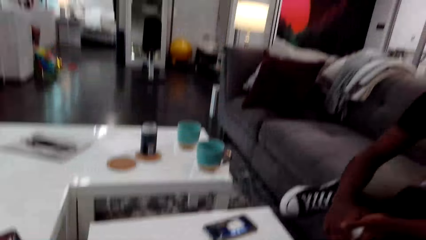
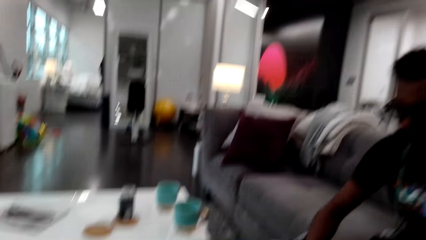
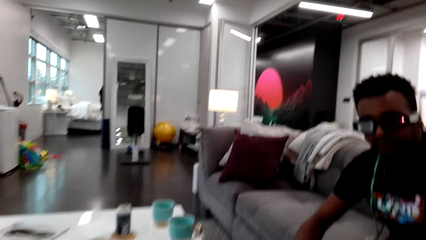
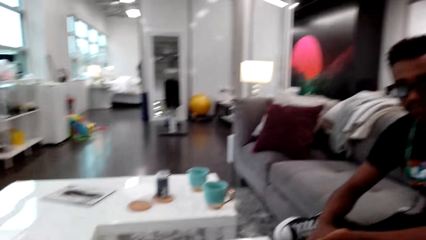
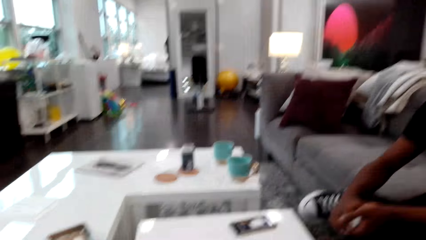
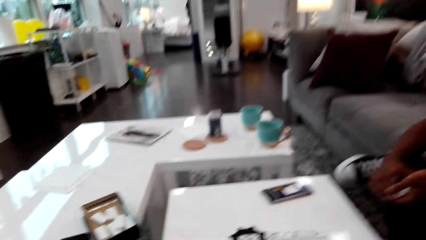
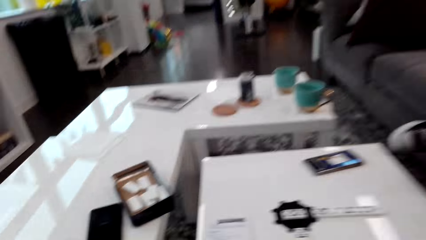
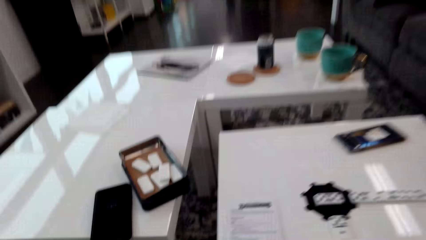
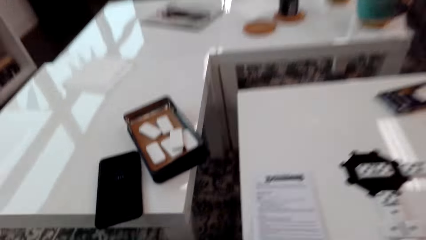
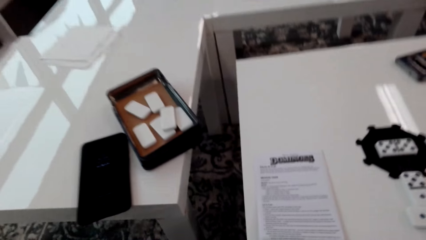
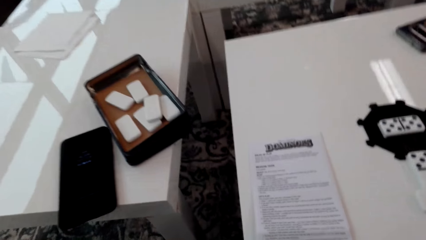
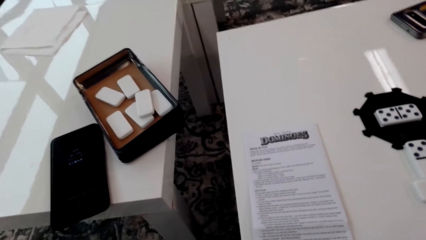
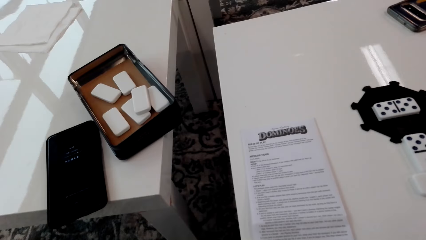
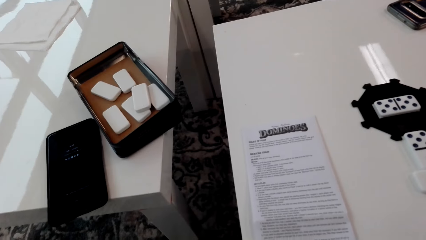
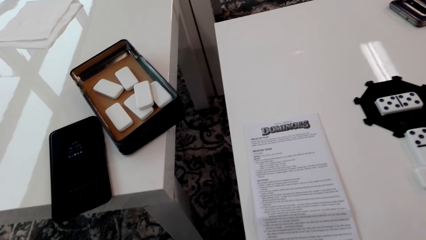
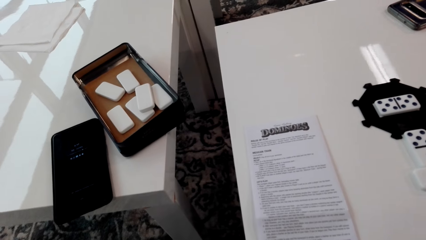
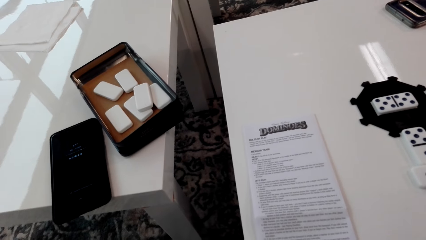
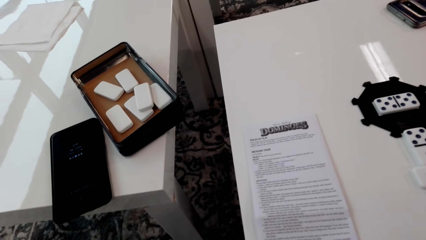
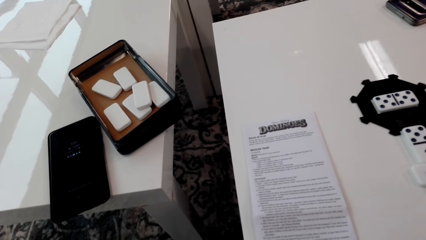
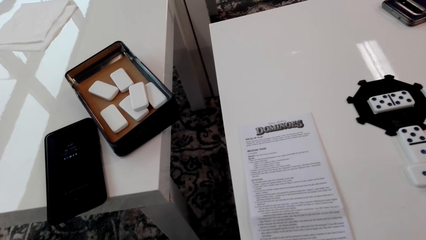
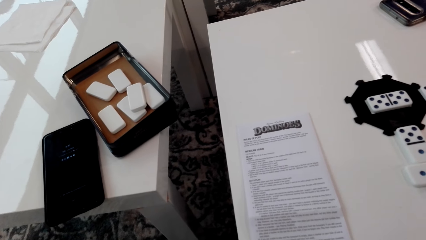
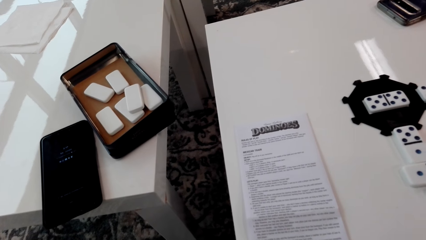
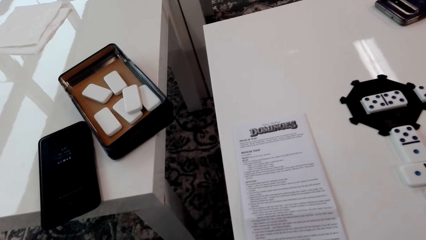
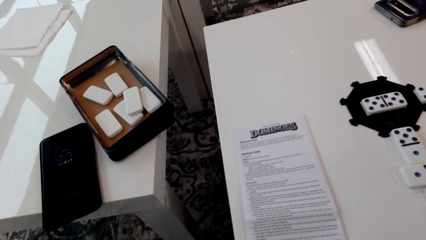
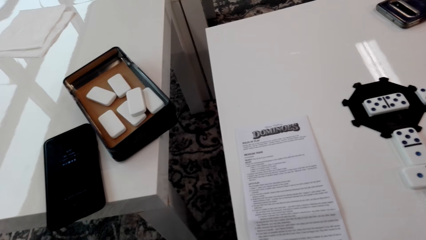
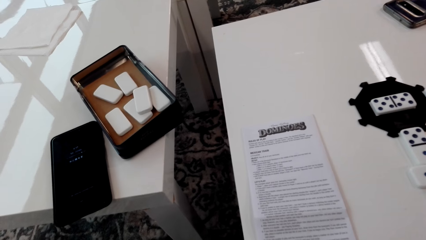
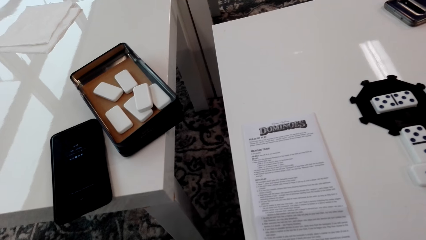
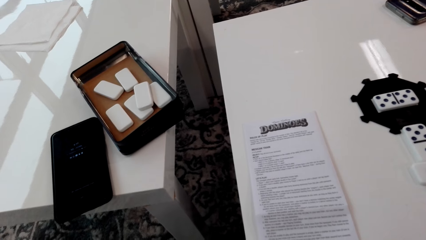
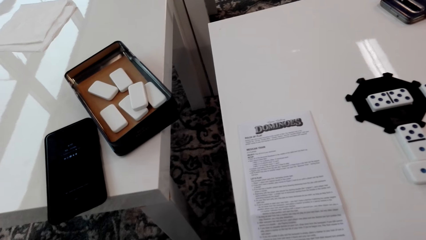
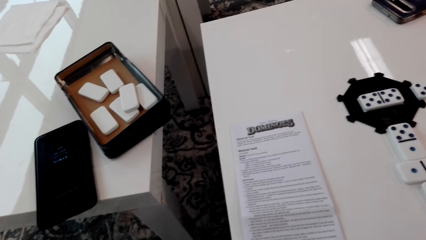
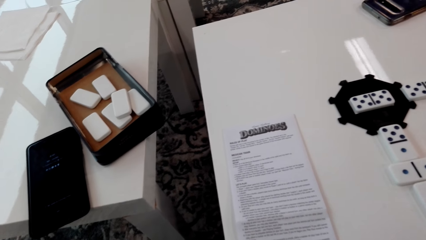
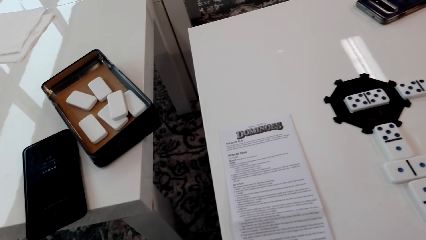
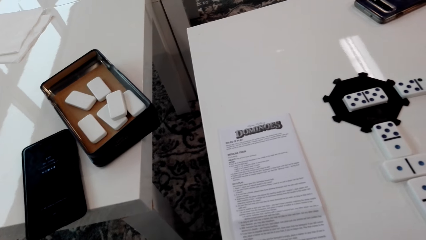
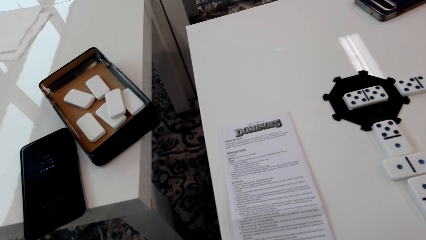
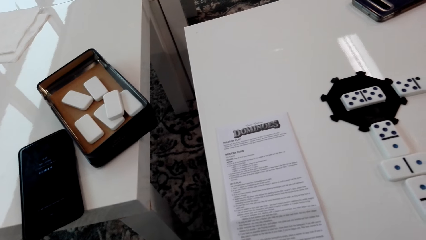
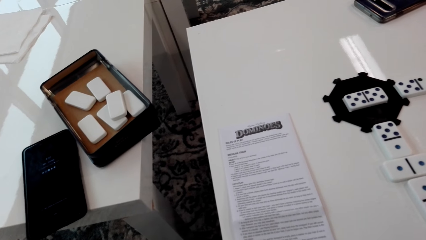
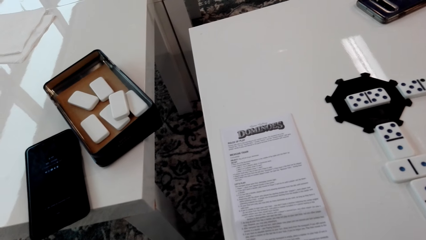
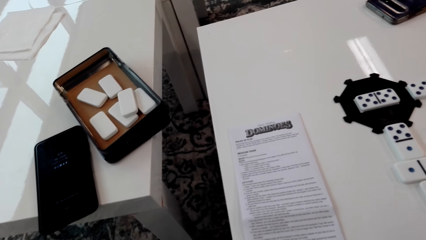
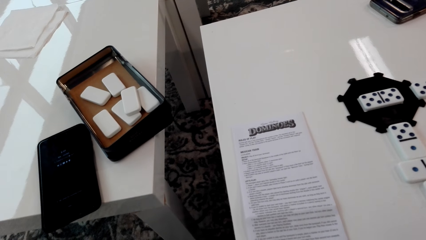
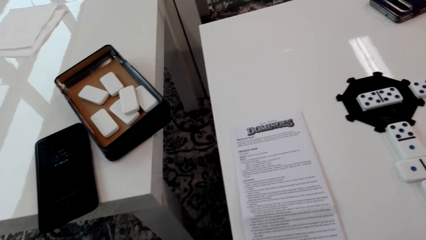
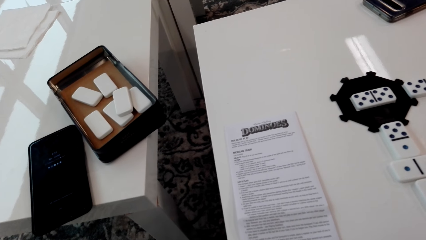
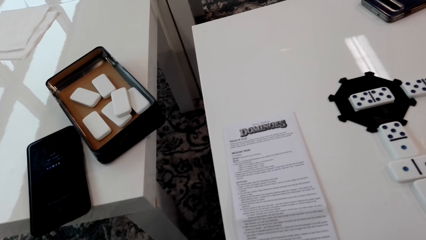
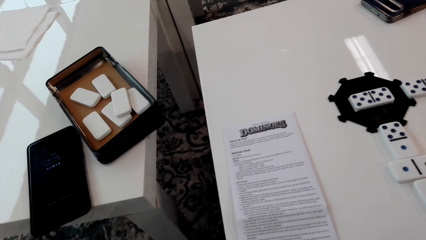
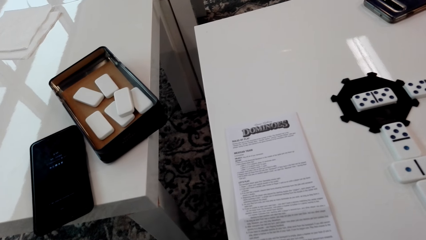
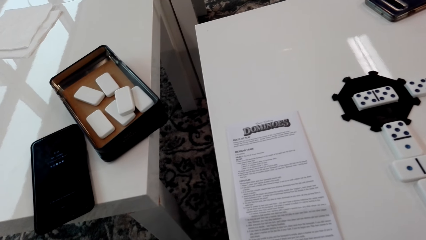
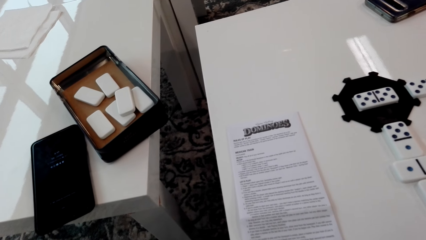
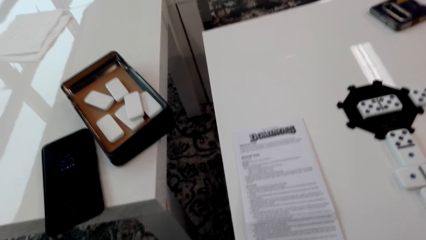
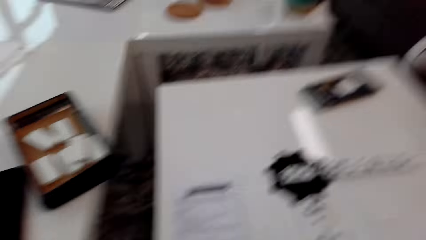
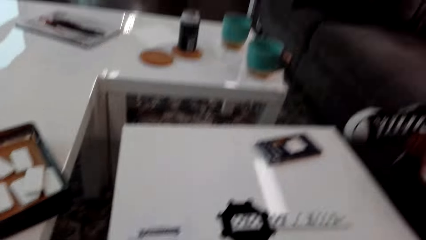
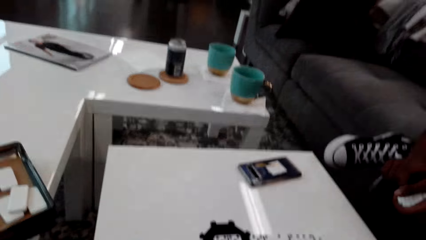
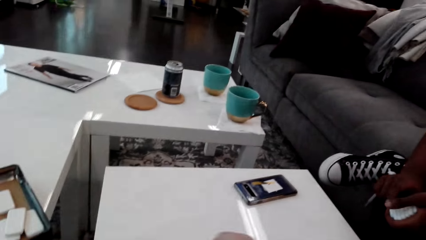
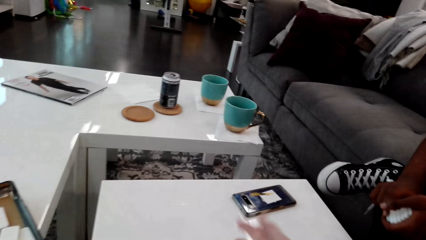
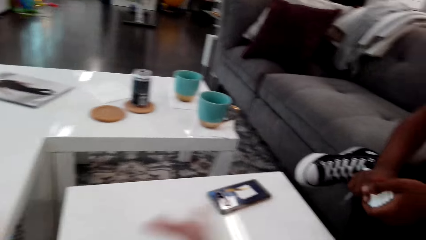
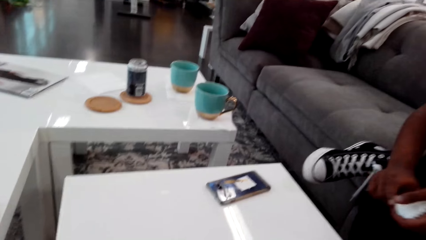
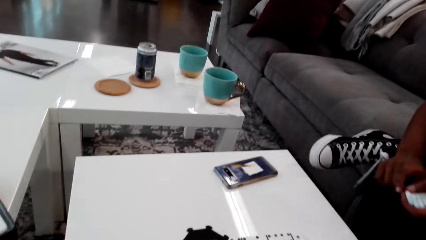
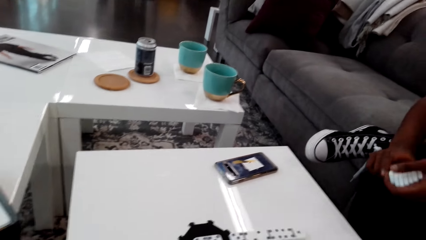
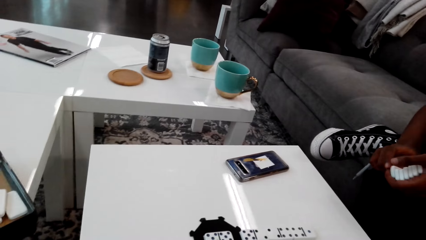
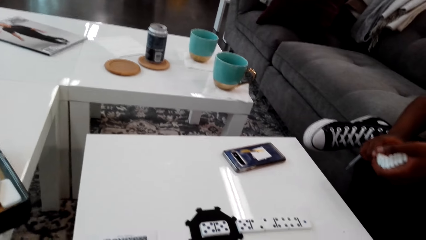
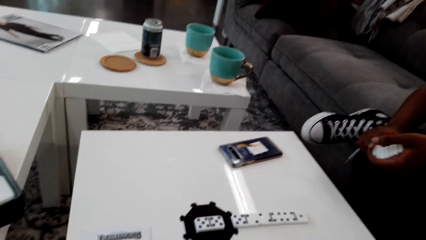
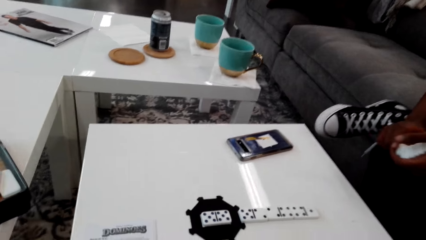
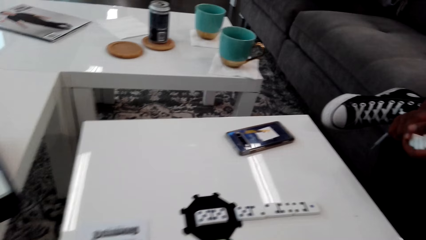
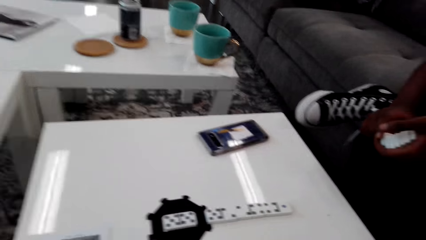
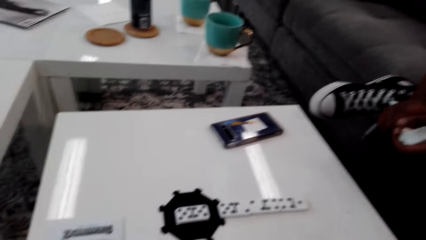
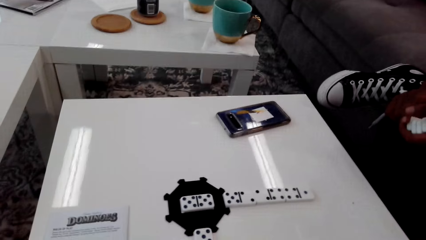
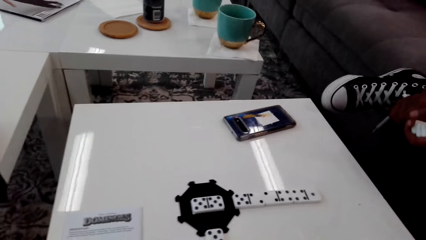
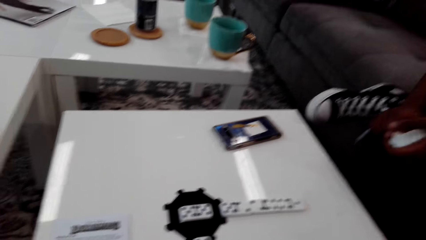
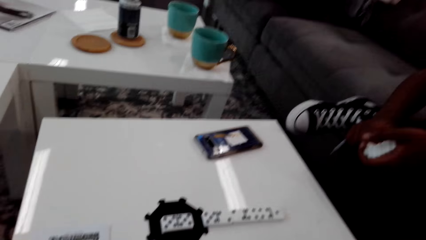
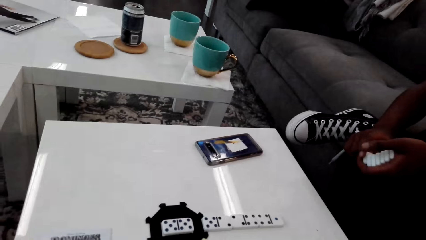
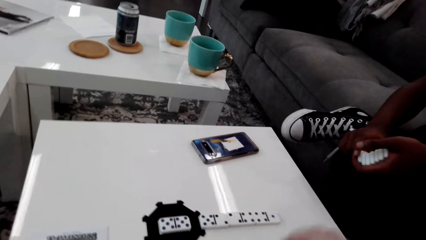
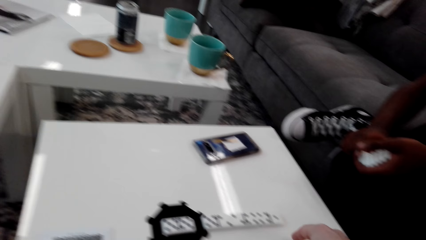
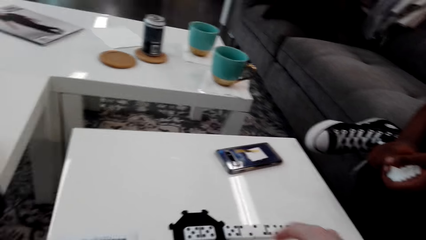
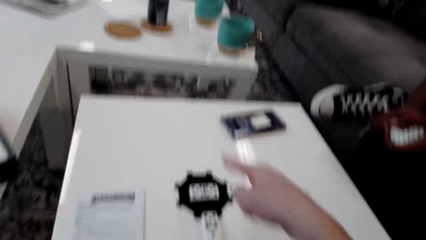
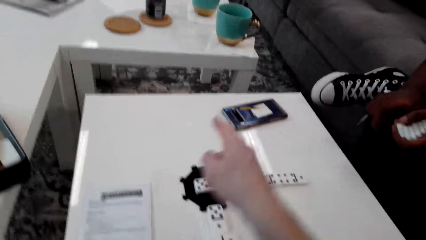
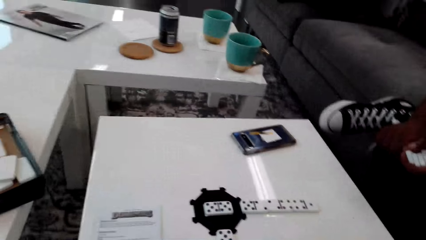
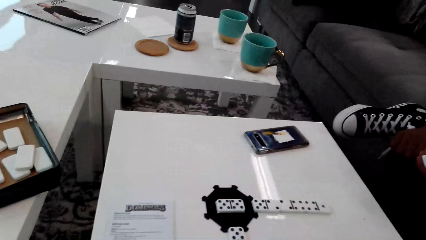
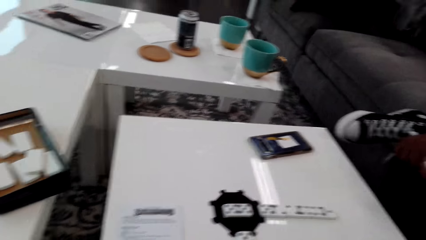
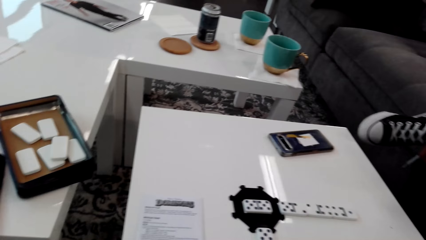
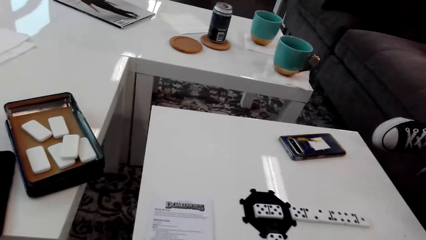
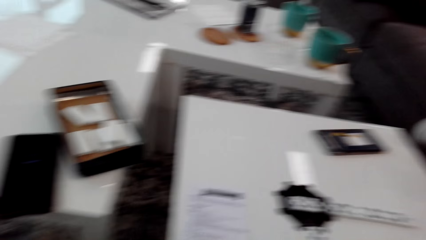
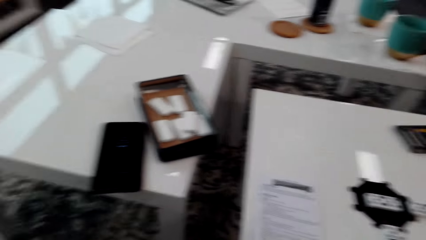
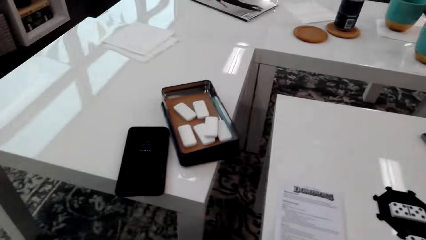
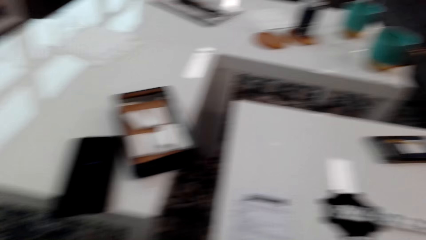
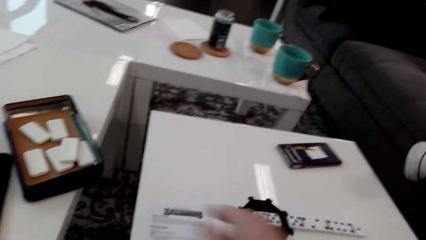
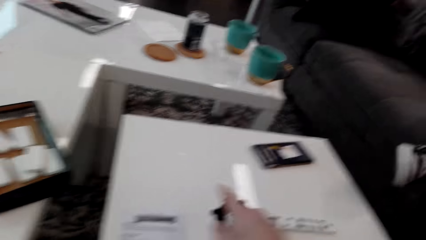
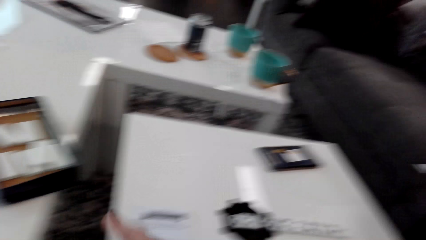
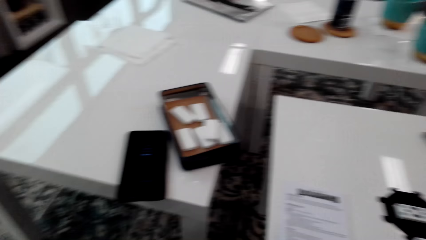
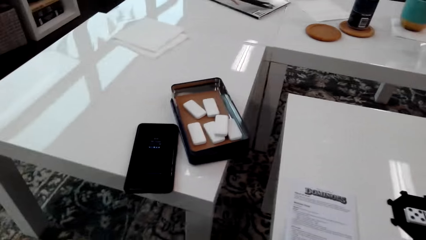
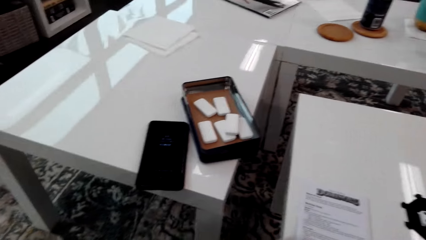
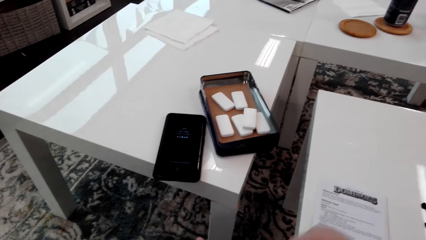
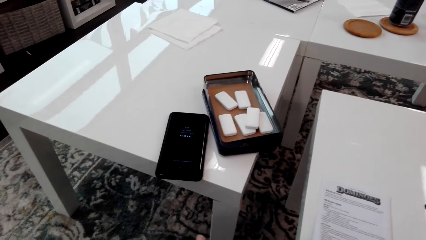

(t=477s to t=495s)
The camera wearer looks around. They stare on the table. They stare around. They look around. A person holds dice. The camera wearer looks around.
